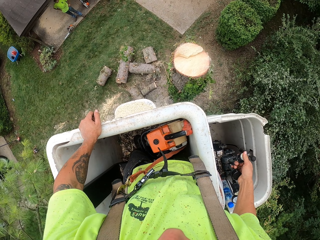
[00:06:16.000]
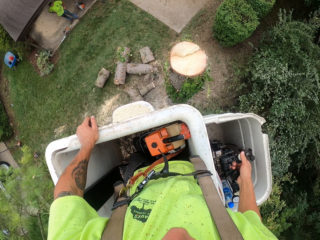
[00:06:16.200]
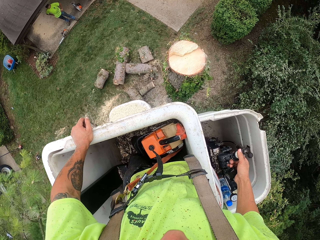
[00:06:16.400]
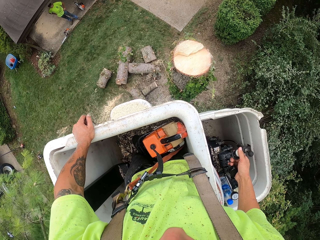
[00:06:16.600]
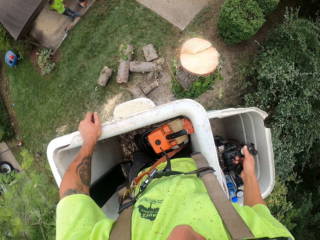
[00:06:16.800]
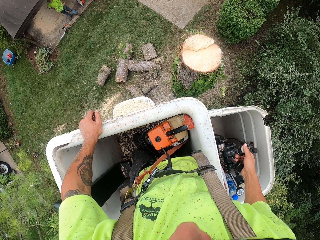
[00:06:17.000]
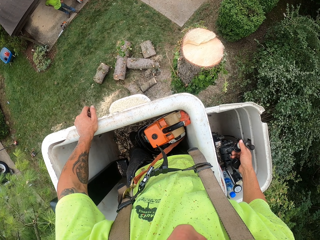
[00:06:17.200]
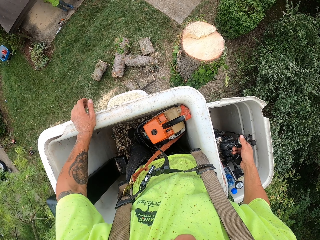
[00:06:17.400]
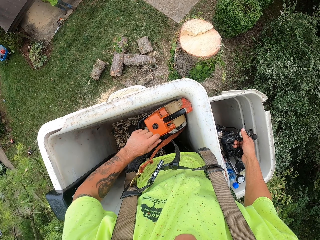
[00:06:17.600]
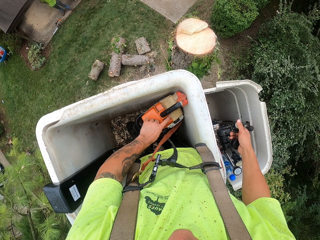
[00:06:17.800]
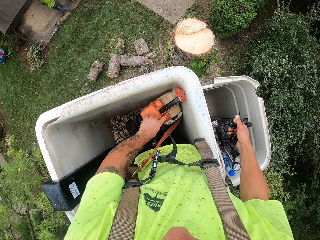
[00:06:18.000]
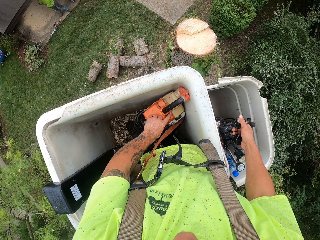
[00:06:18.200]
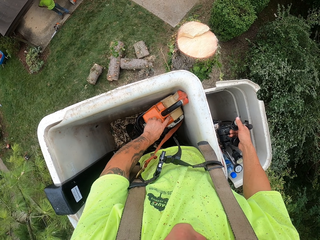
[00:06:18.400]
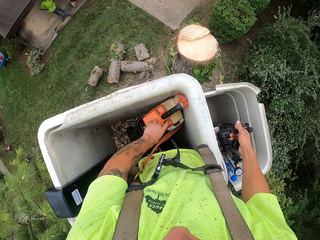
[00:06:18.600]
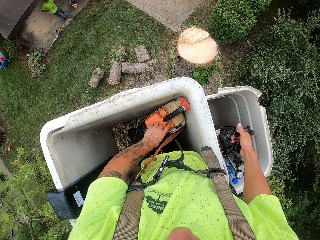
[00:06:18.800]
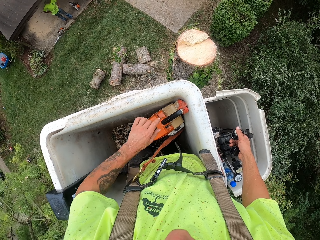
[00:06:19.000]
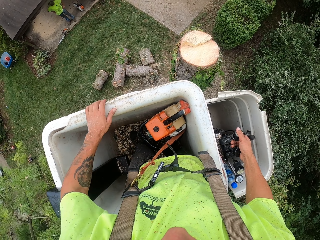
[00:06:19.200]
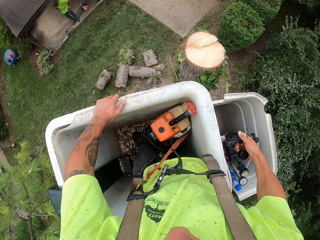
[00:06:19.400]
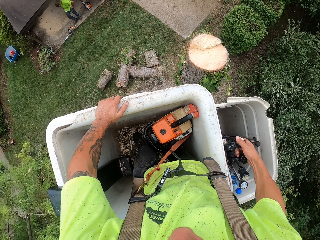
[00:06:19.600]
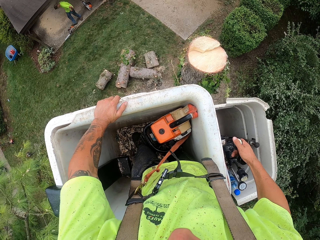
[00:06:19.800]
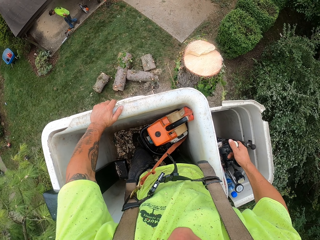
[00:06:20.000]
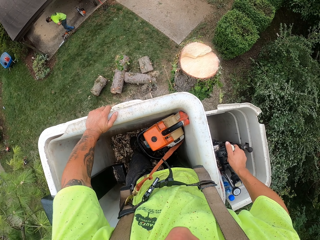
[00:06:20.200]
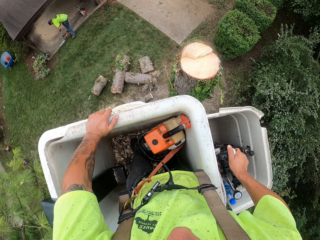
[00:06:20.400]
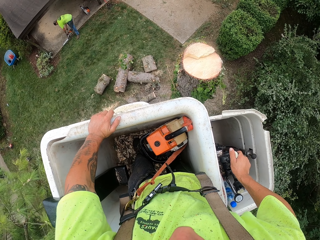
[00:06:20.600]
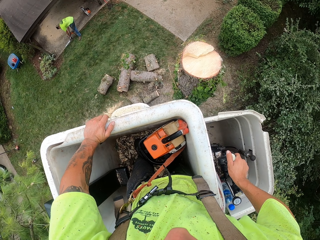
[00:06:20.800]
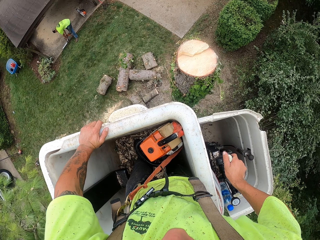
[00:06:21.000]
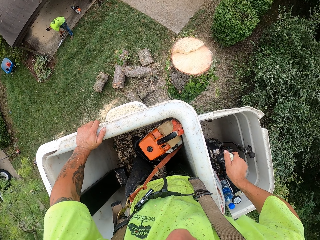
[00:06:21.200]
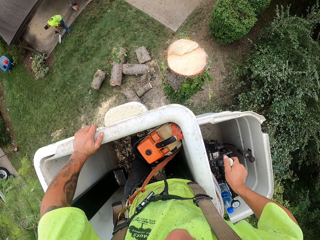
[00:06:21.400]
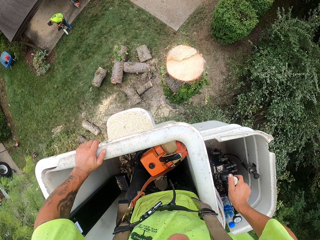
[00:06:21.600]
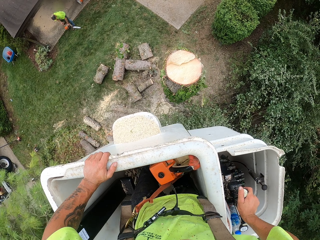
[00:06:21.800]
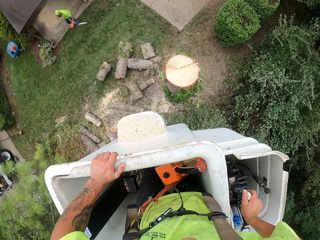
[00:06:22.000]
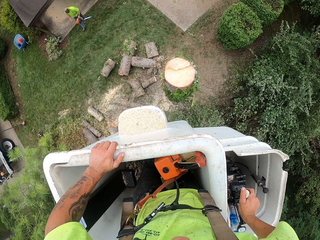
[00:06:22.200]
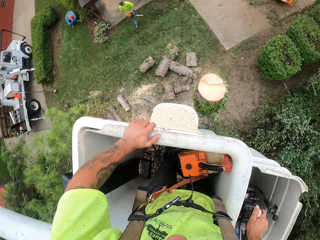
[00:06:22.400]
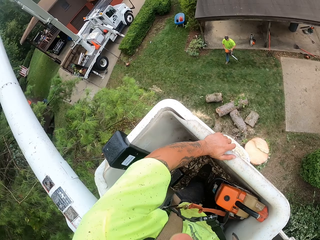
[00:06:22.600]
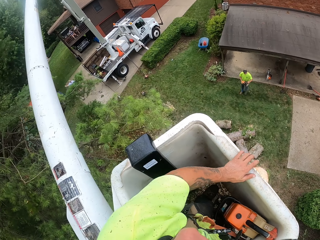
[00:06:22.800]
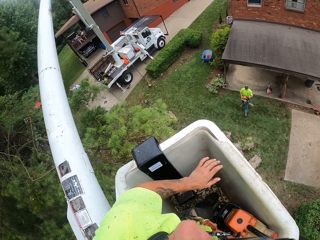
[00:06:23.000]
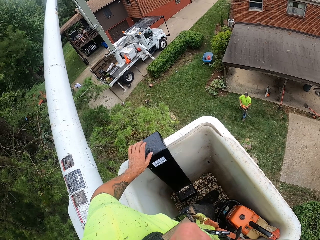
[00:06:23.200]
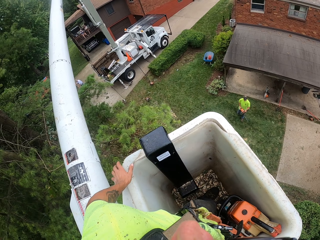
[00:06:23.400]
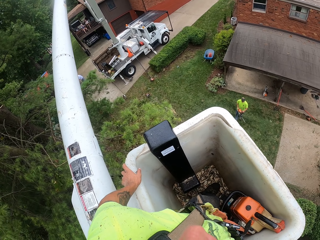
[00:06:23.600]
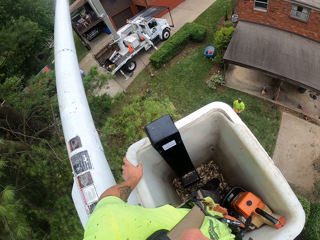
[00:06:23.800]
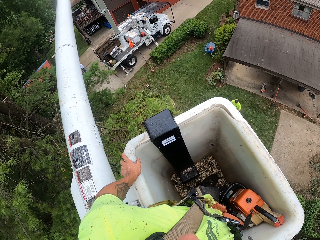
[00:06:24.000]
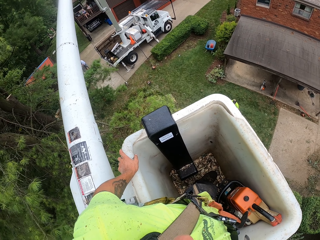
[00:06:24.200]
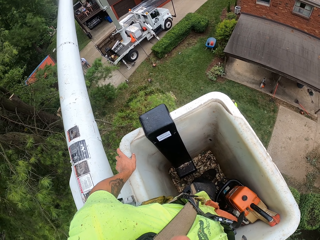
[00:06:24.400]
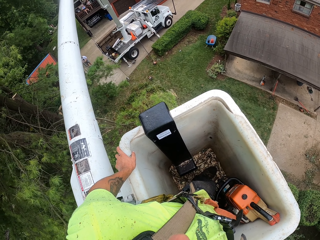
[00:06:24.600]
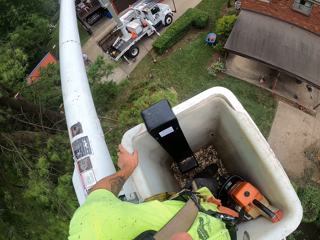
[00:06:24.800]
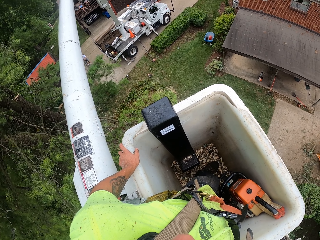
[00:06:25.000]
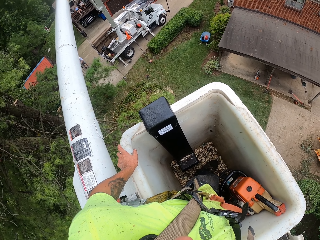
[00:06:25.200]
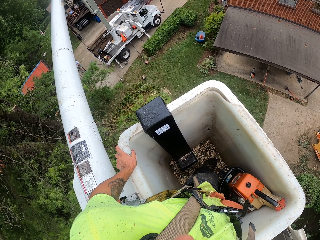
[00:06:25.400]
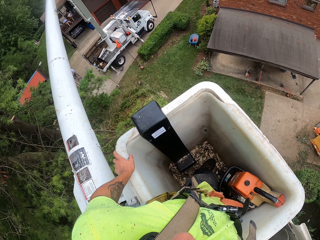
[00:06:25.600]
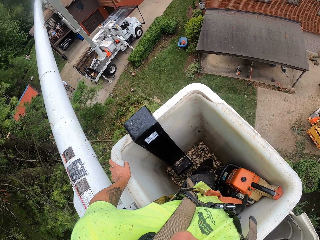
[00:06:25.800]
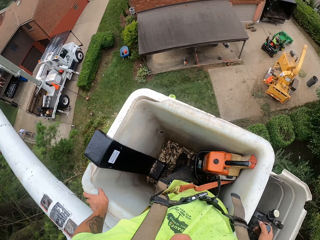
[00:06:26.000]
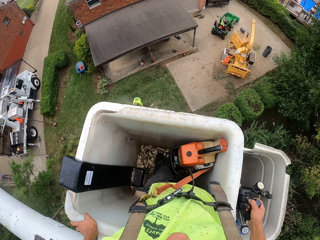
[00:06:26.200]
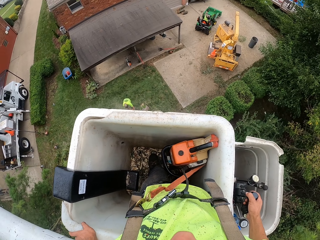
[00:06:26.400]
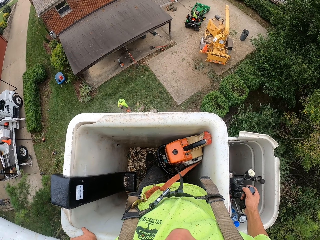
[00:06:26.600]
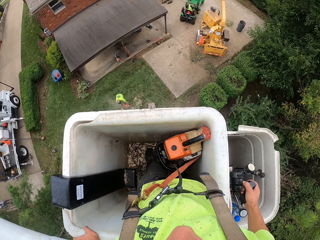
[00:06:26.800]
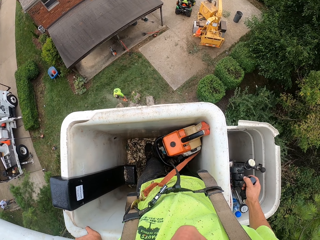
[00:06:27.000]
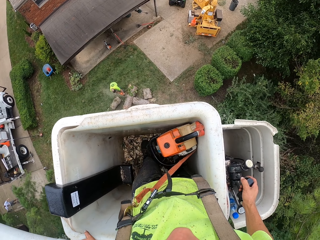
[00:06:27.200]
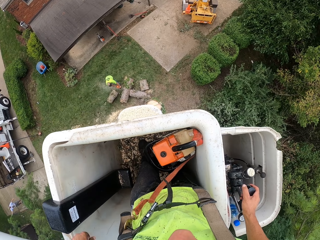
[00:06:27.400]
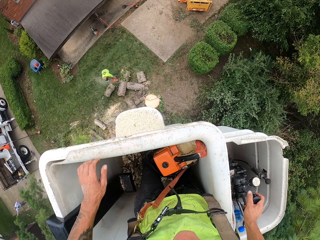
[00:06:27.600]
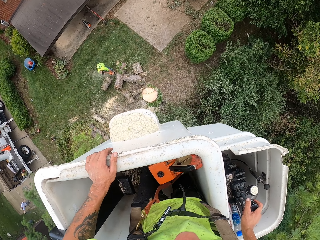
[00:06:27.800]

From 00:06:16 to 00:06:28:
The camera wearer presses the button in the bucket lift with his right hand. He touches the chain saw in the bucket lift with his left hand.

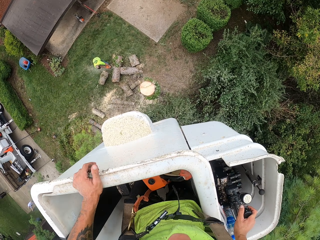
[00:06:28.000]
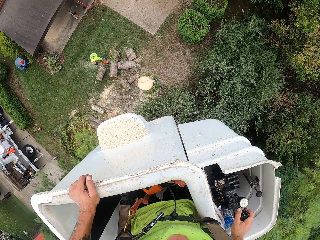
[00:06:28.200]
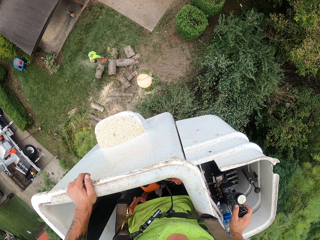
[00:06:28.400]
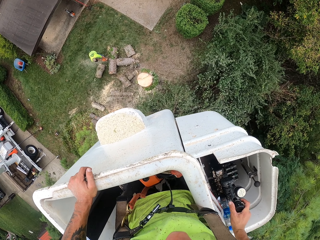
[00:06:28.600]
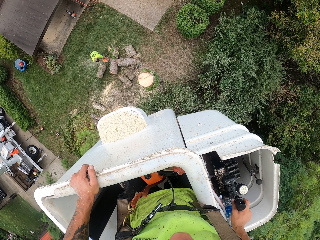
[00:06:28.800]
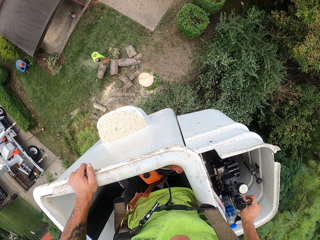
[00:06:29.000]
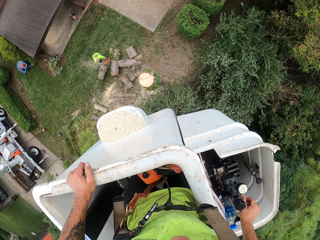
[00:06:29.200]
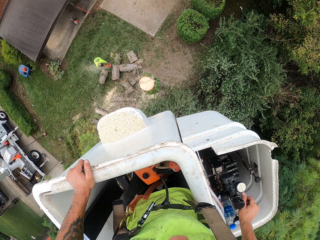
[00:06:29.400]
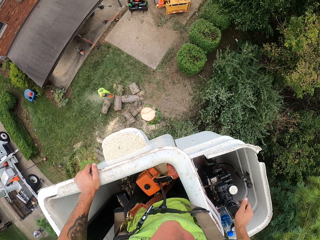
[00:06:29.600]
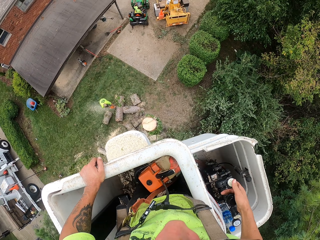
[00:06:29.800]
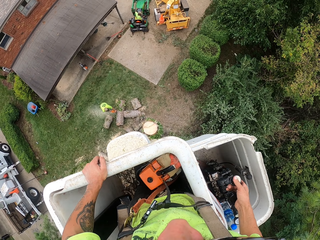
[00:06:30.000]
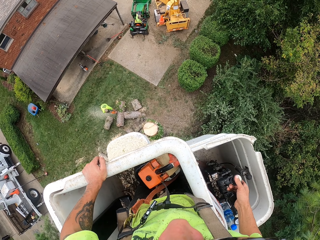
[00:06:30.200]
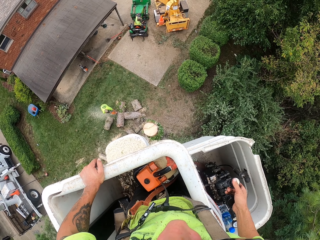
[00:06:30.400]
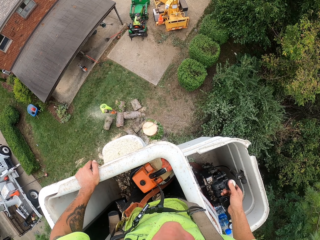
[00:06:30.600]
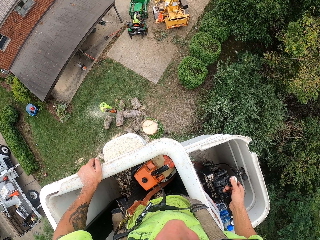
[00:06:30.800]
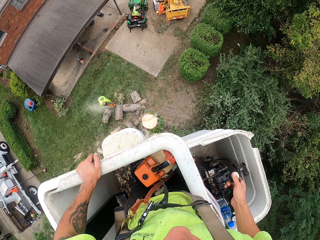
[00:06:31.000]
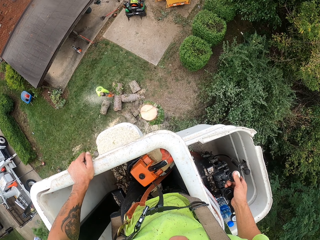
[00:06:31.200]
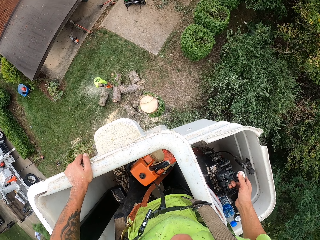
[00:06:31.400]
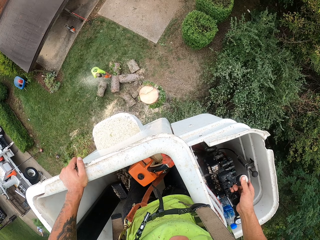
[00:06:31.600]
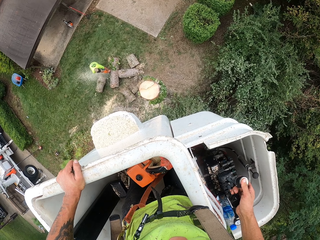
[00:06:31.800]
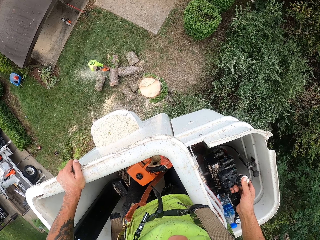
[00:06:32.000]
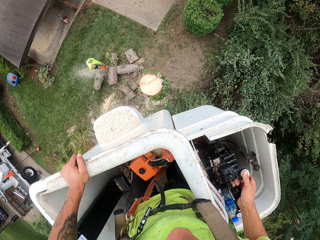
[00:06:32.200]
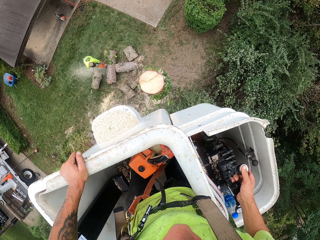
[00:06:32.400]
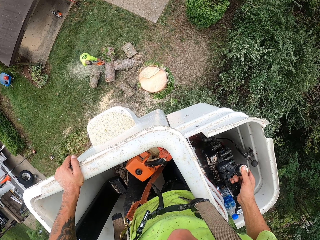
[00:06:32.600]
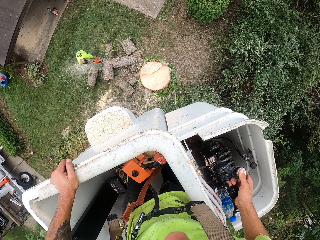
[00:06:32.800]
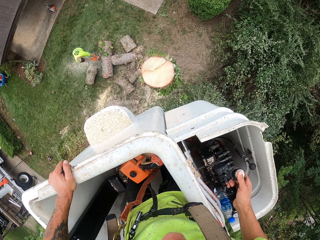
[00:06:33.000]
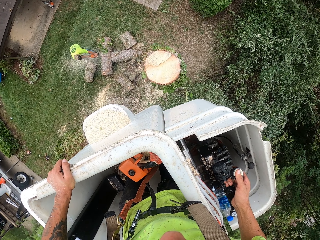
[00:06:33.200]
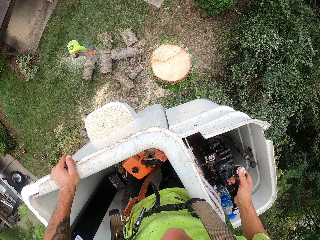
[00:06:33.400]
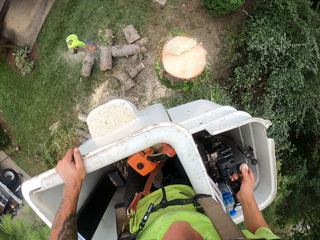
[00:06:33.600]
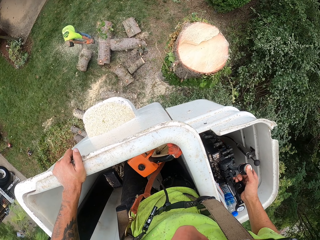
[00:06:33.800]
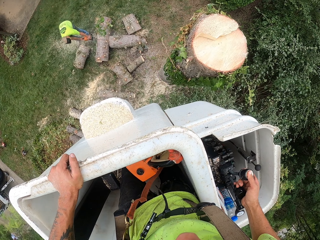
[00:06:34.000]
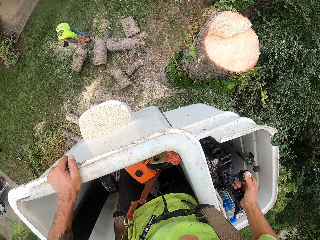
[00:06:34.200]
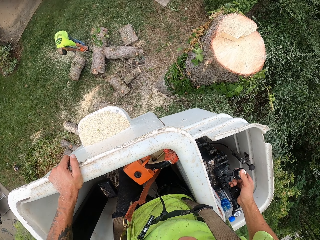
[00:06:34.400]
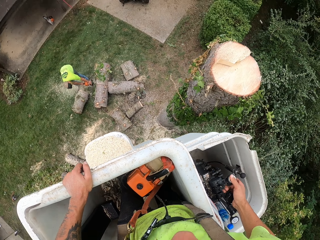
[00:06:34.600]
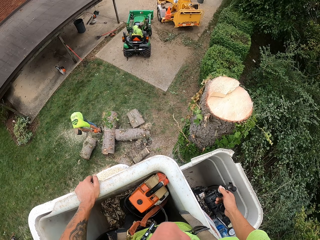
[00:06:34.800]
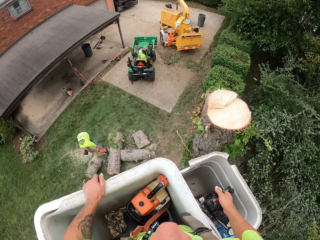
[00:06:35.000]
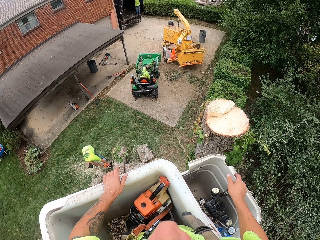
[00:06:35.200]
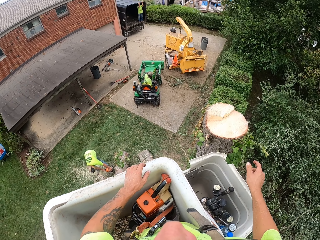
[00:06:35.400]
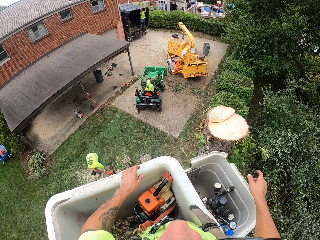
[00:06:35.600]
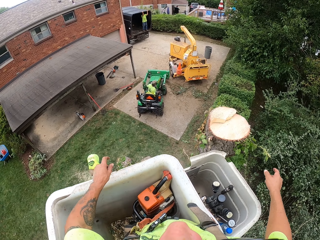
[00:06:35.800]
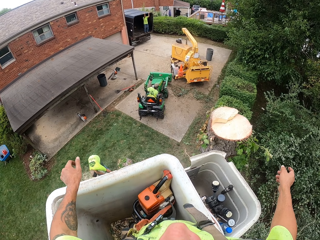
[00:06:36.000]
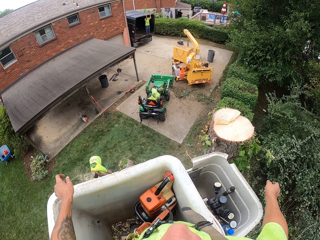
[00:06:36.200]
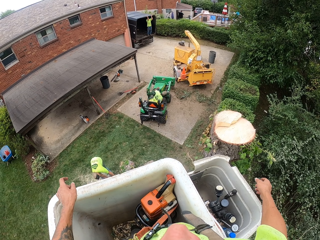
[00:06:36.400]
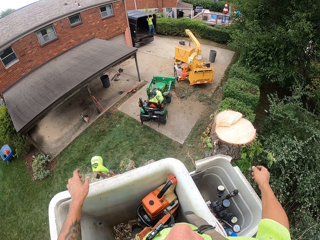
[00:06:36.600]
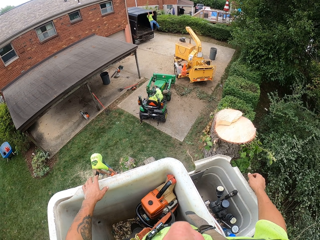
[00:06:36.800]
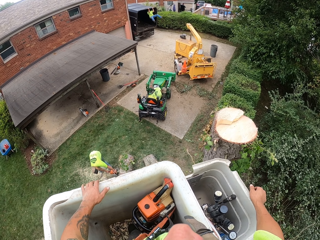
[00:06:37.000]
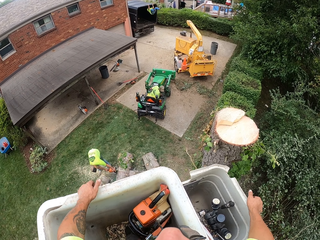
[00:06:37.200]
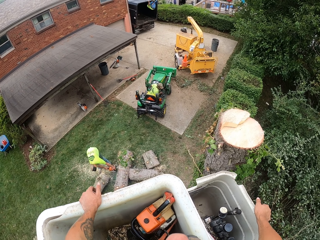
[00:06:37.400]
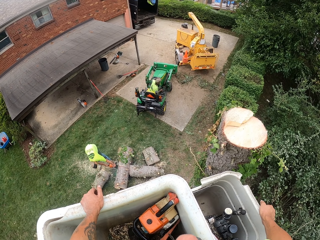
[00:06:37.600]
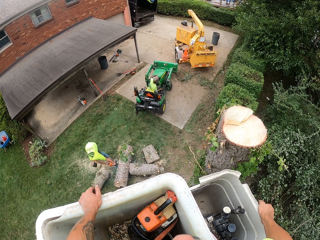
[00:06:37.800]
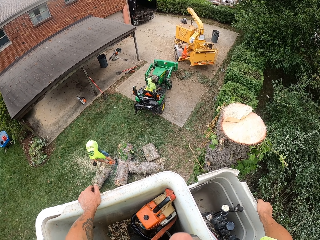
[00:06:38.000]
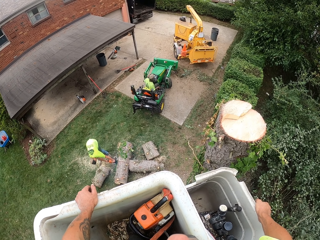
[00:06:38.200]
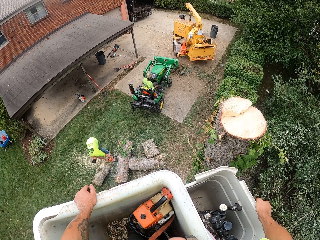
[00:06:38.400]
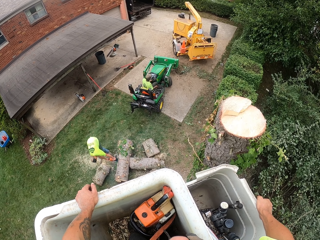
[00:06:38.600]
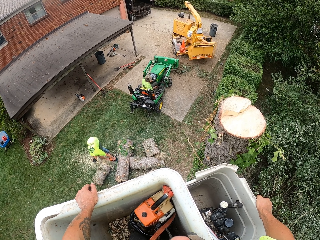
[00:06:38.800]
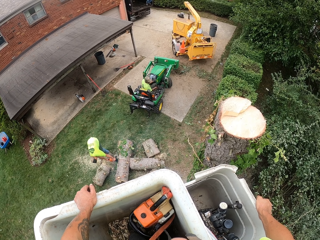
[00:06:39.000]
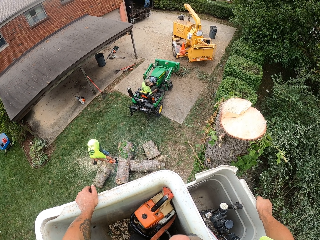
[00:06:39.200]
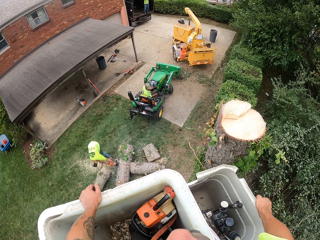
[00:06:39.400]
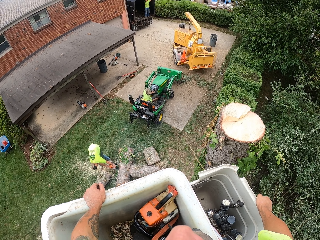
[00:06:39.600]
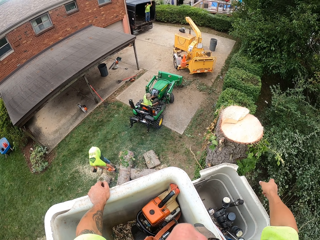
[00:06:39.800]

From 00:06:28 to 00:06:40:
A man drives the tractor to the tree trunks on the floor. The camera wearer presses the button in the bucket lift with his right hand. Another man cuts the tree trunk on the floor with a chain saw in his hands. The camera wearer moves his hand. He converses with a third man in a truck.
